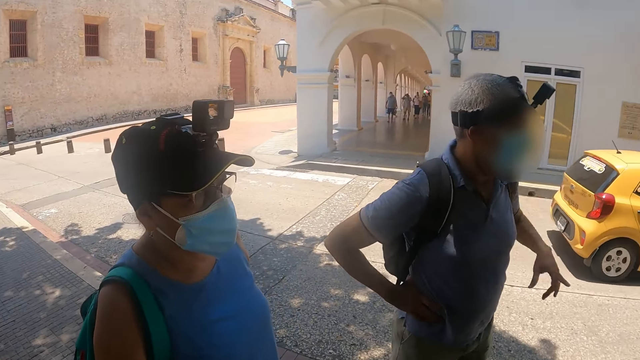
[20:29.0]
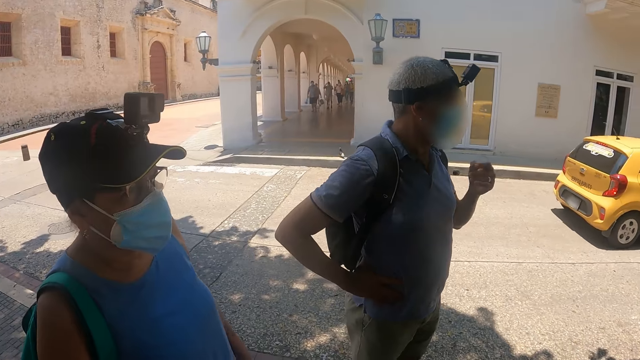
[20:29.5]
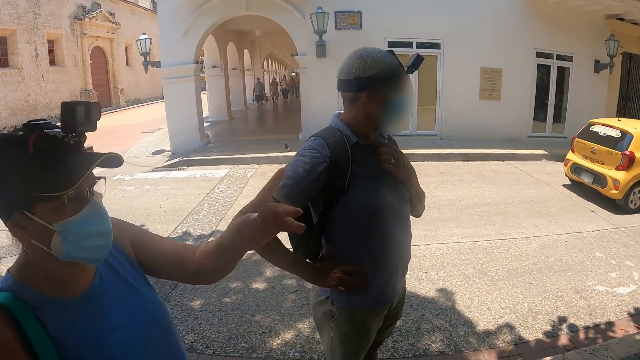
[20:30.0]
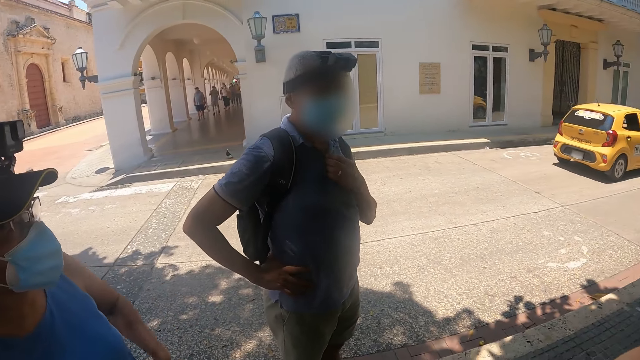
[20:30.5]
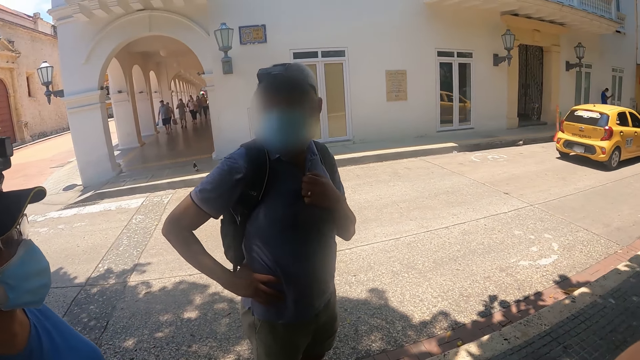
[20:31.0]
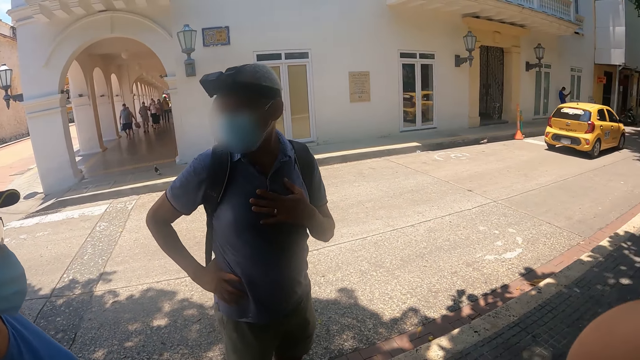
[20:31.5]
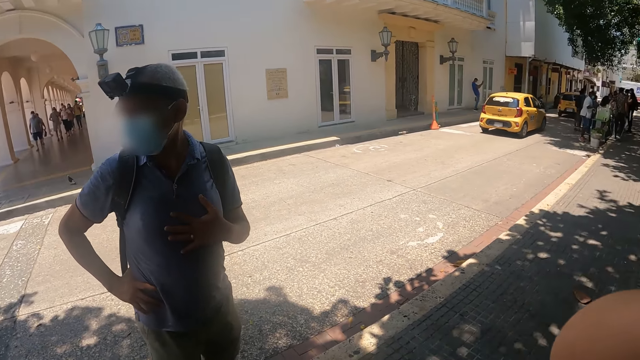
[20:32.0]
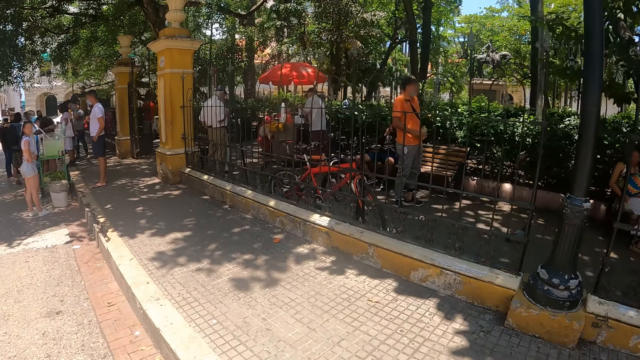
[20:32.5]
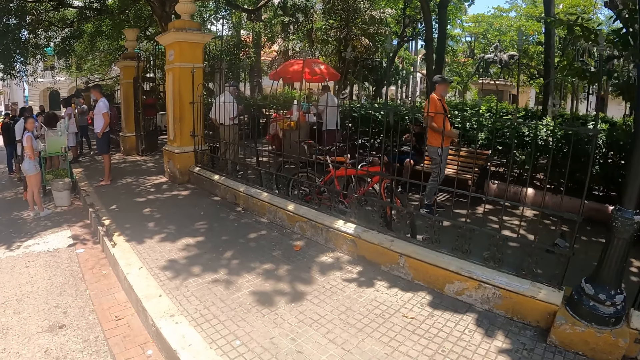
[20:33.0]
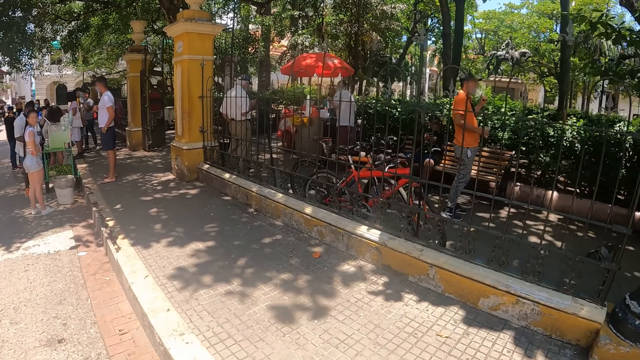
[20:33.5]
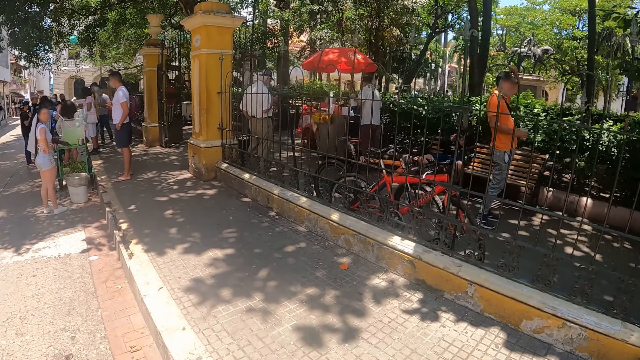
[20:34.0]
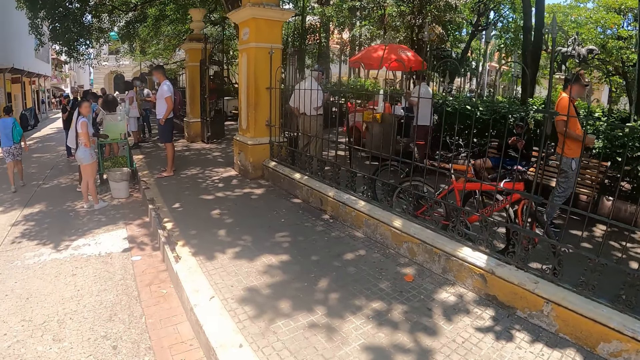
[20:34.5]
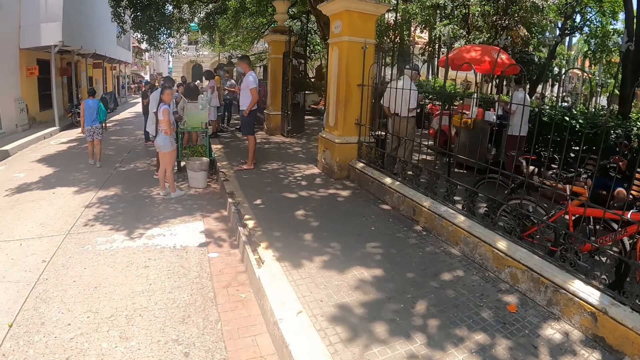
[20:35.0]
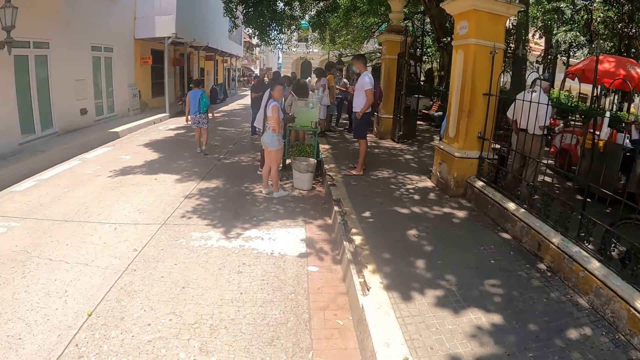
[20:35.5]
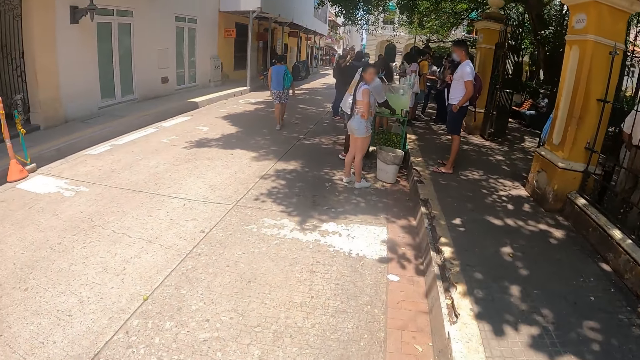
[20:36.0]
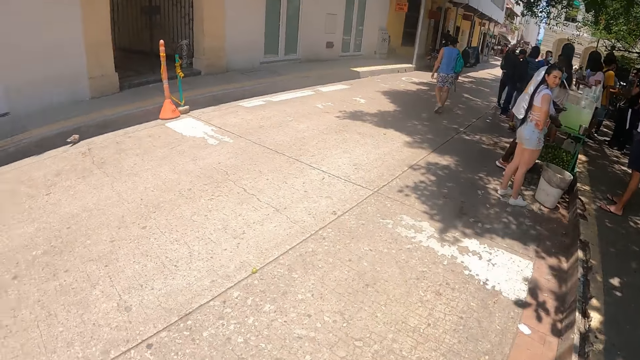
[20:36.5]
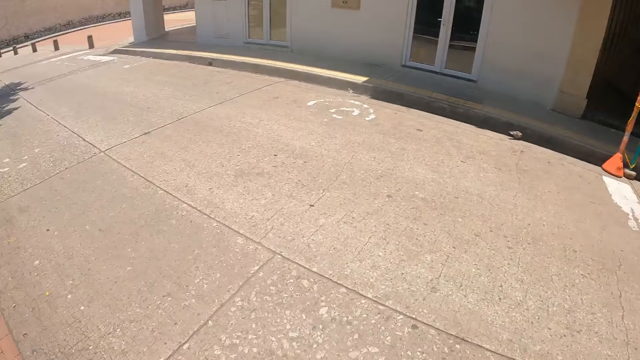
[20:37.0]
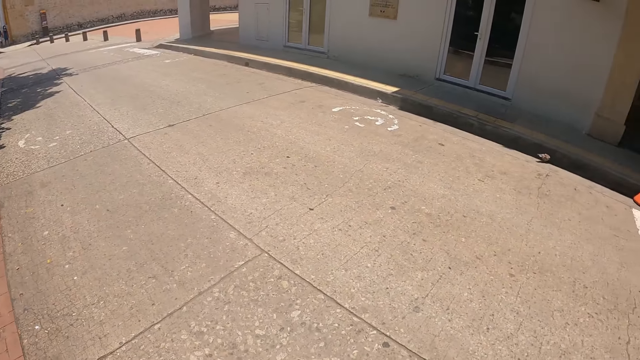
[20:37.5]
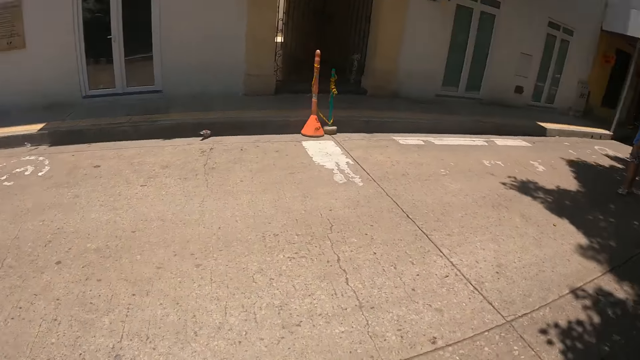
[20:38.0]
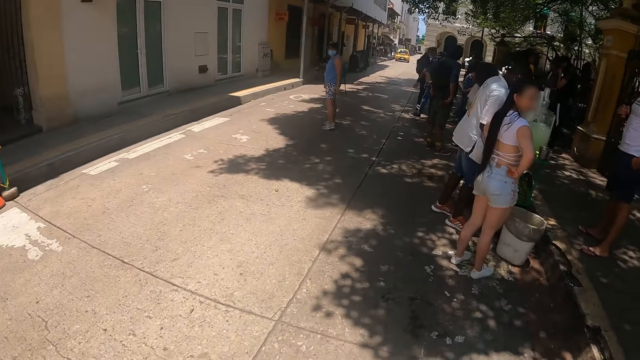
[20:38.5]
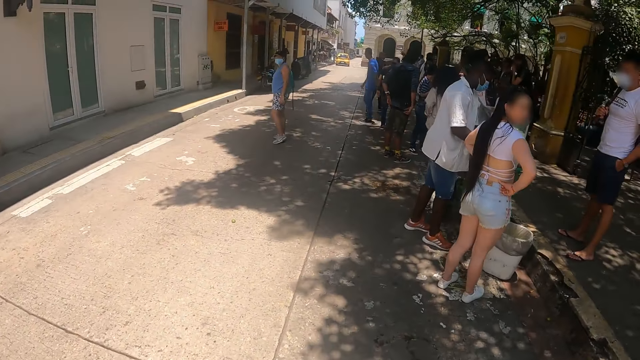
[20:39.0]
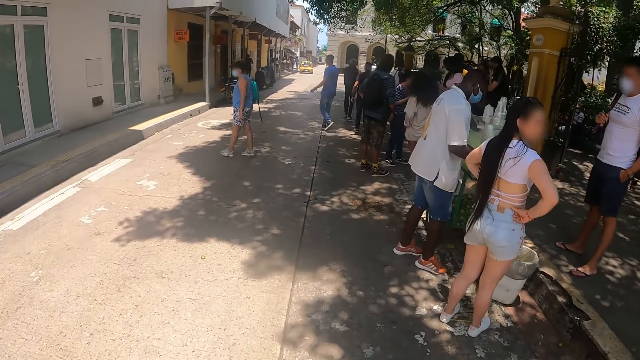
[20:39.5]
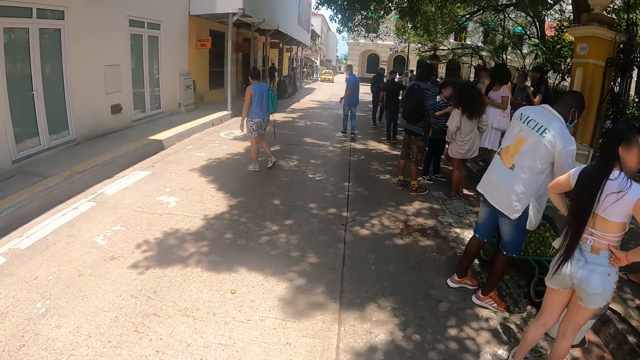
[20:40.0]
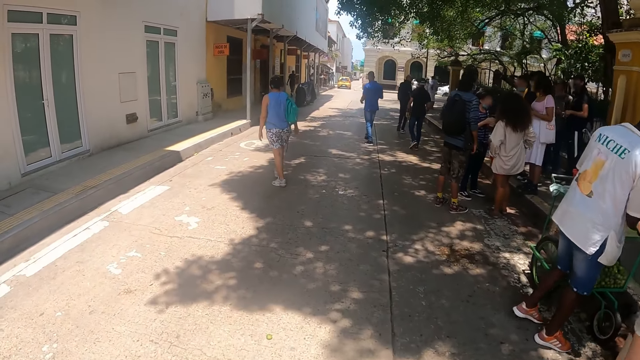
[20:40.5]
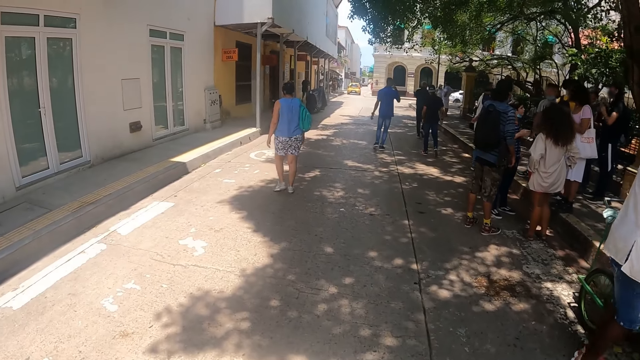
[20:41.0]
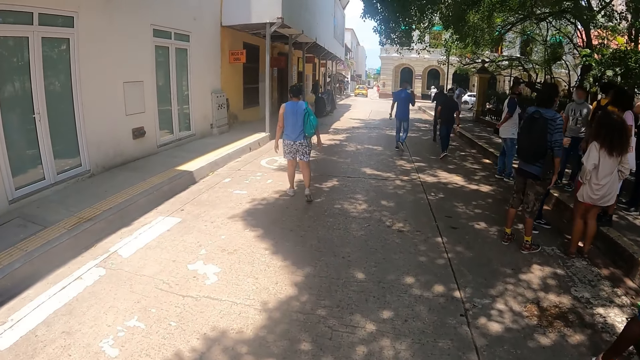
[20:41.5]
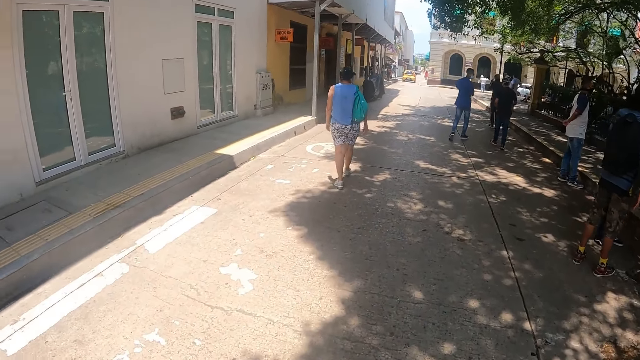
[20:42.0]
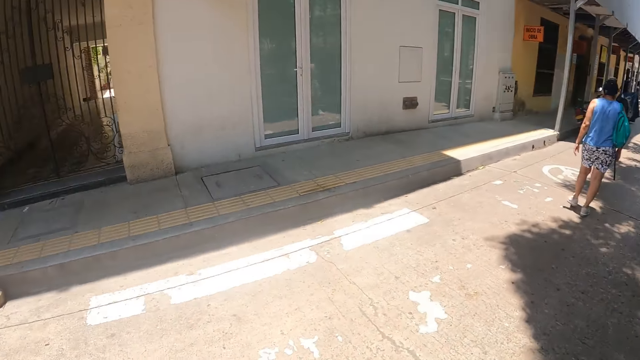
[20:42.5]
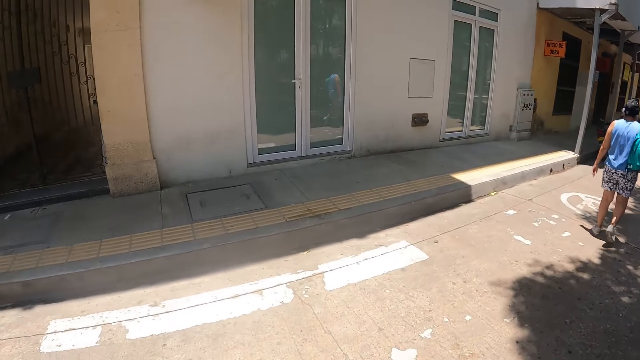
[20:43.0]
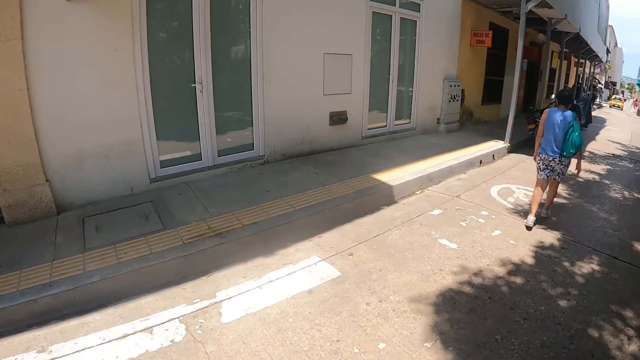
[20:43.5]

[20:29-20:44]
A man points around. He points around again. The camera wearer looks around. They walk on the road.

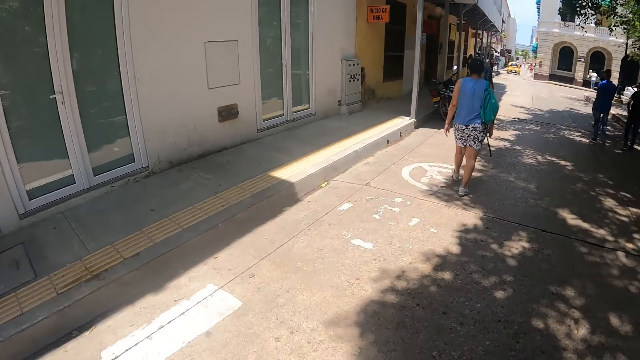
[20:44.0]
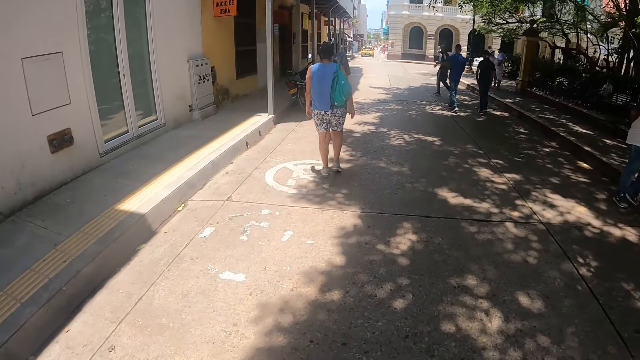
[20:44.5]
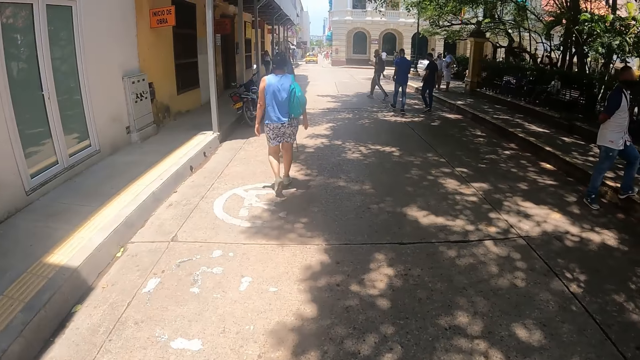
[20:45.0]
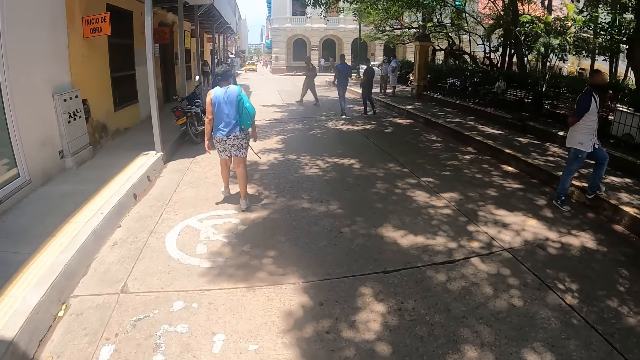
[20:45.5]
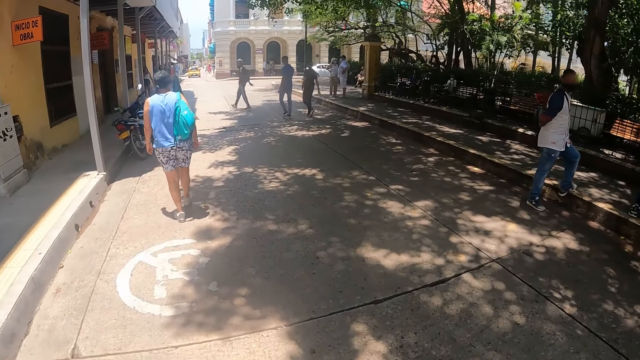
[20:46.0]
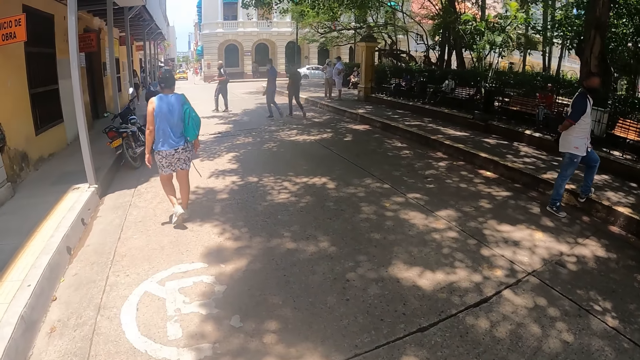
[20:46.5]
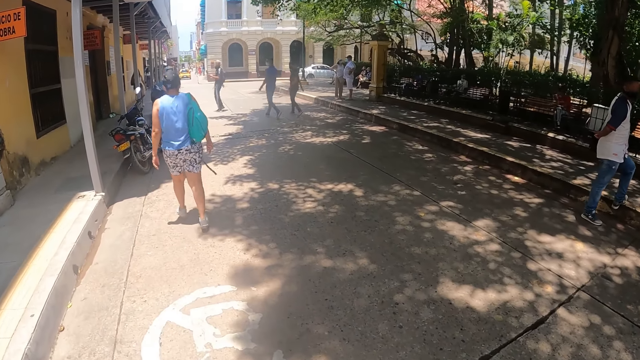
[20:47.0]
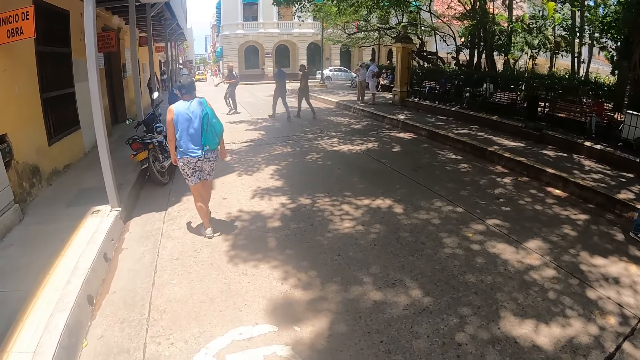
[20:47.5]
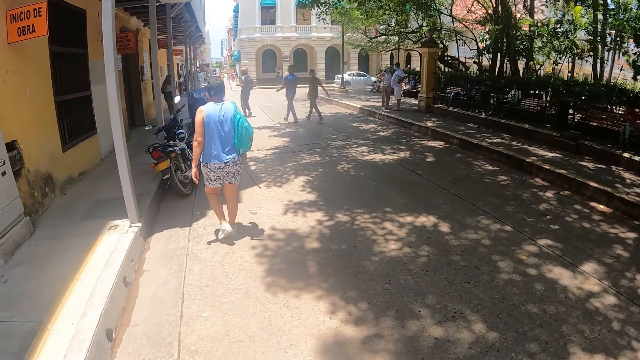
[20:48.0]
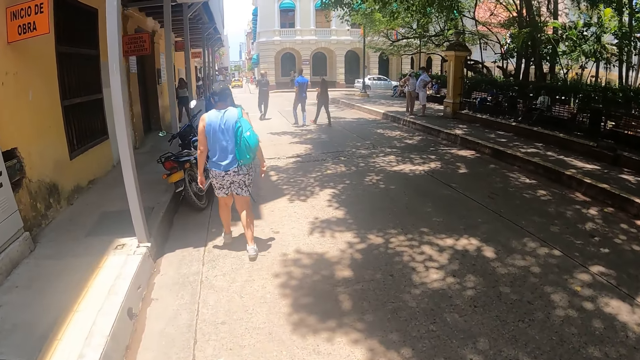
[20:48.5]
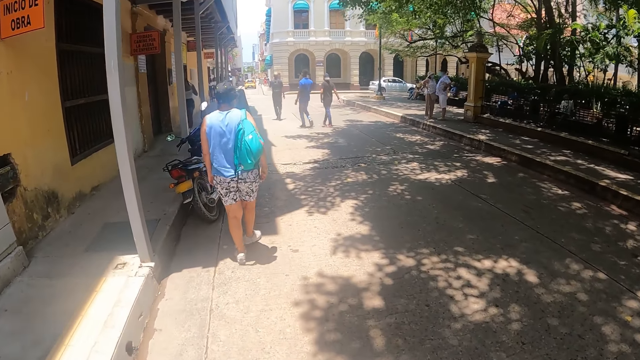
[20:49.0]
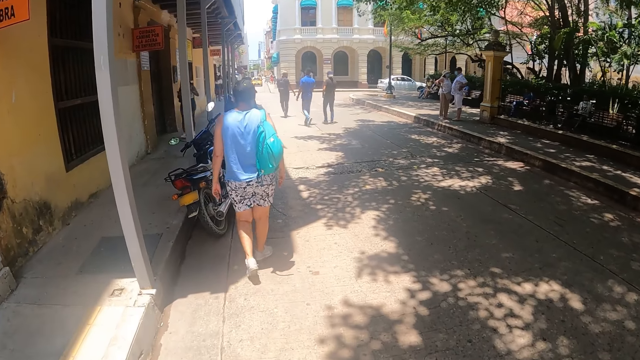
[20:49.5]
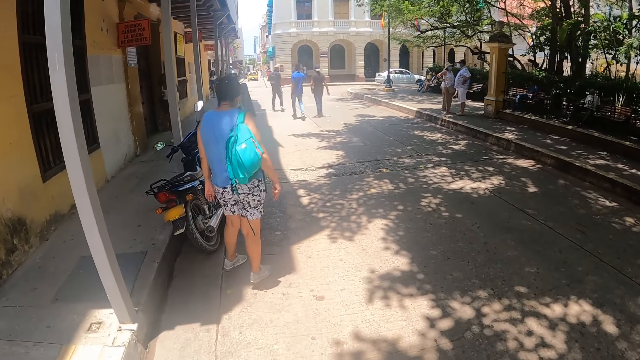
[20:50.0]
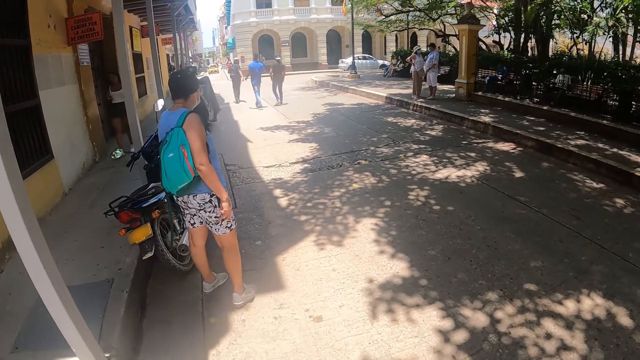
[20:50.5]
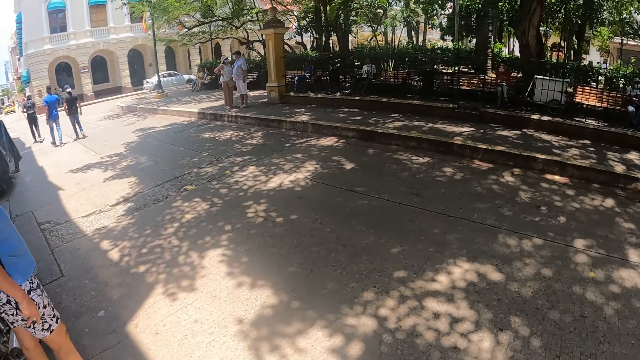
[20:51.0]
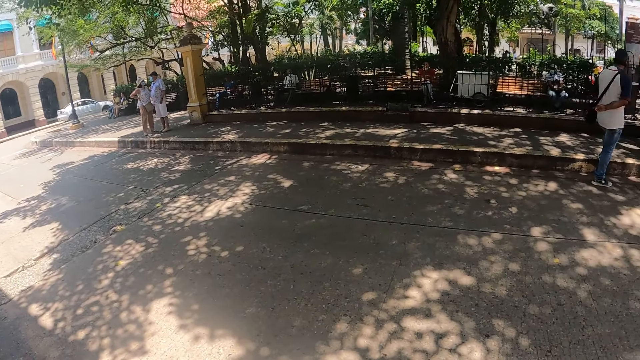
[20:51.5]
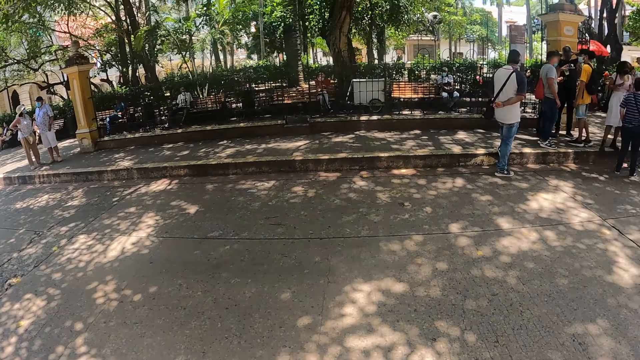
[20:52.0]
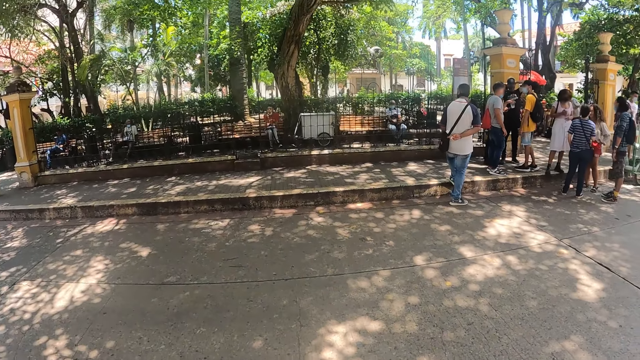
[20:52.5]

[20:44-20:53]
The camera wearer looks around.
